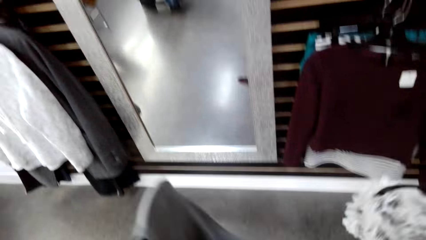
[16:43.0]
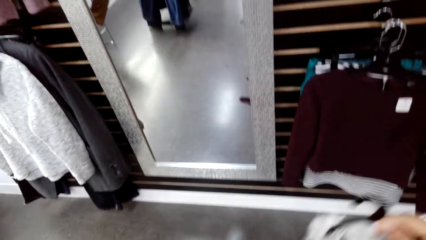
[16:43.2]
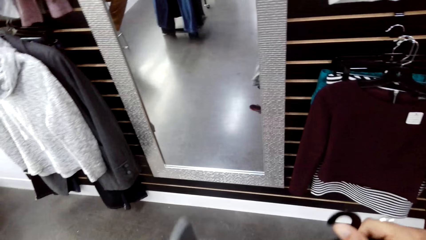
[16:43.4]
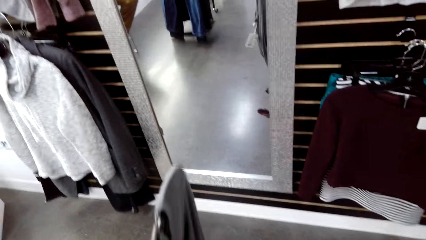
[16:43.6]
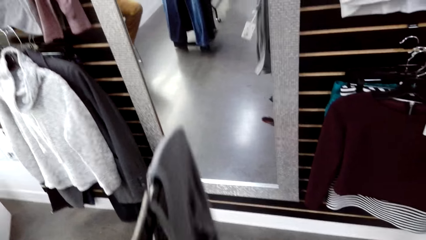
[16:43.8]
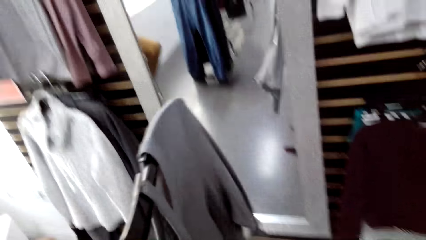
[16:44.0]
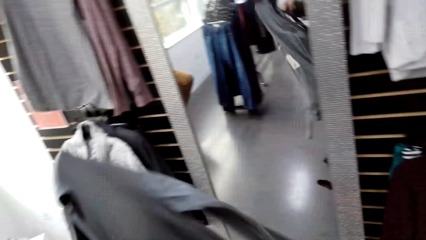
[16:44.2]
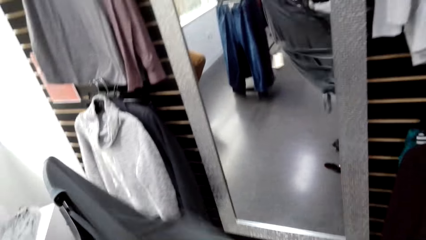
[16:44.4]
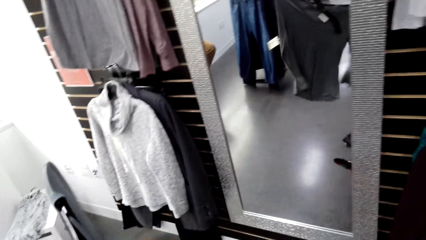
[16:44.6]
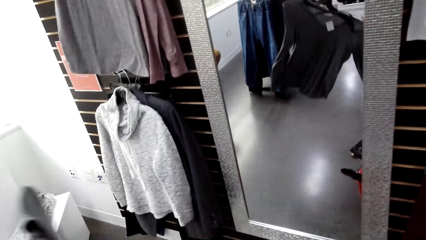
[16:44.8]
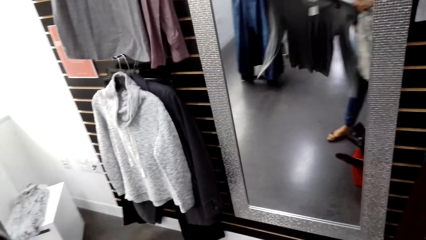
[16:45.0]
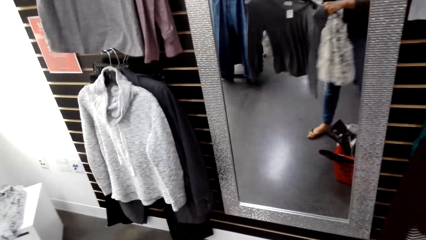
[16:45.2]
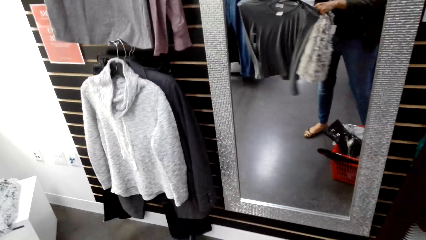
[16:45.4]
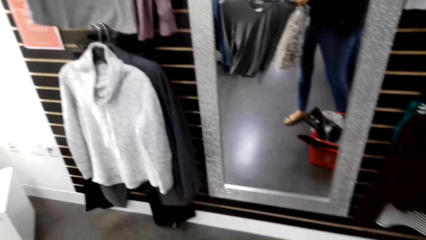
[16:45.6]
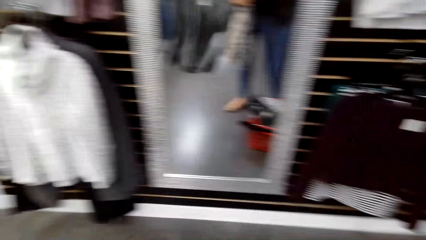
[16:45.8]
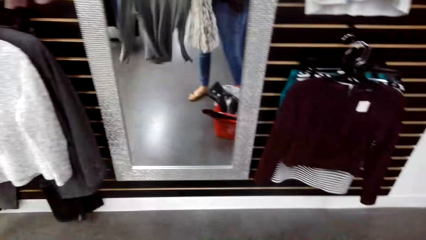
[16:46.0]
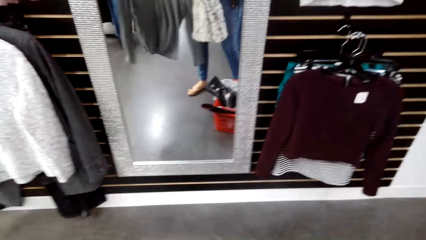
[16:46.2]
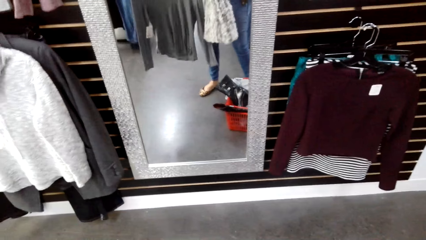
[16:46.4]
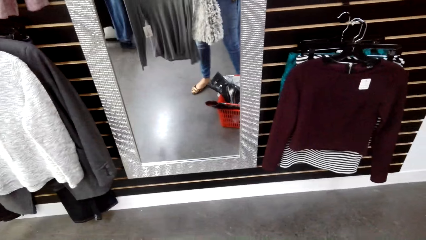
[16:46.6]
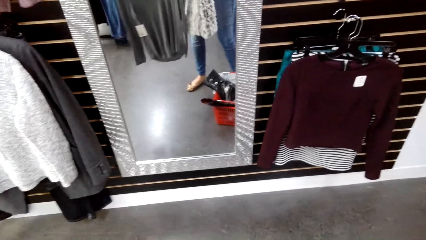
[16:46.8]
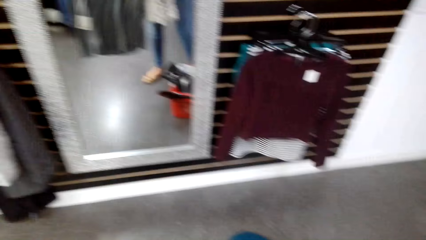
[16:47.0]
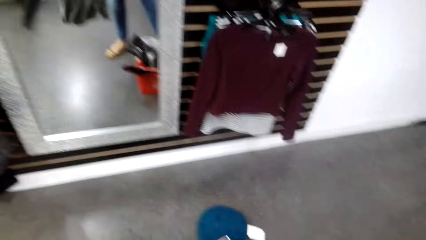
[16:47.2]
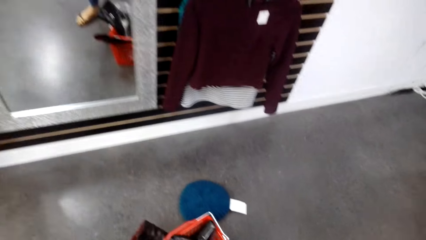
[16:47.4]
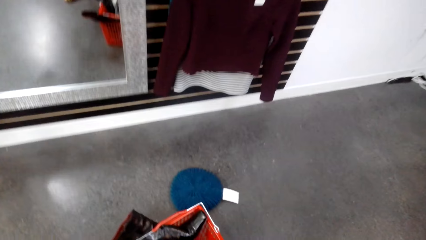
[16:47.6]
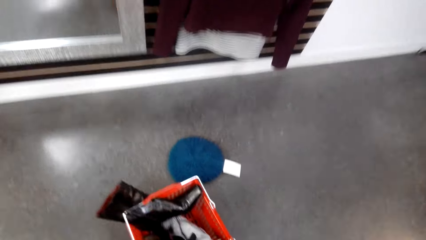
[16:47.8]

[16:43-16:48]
The camera wearer walks in the room. They hold a shirt. They look at the shirt.

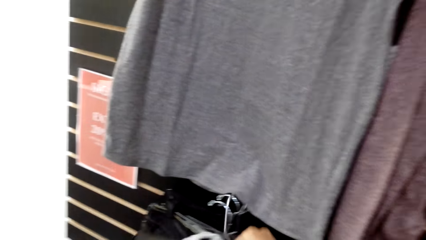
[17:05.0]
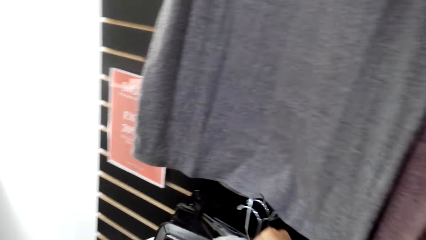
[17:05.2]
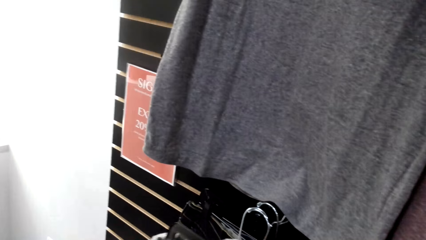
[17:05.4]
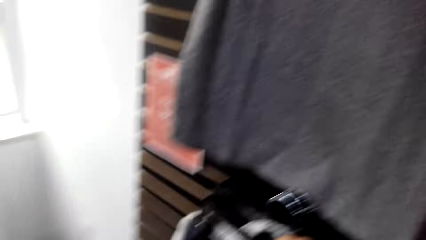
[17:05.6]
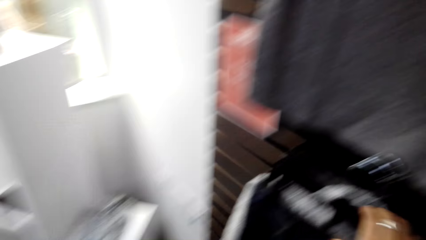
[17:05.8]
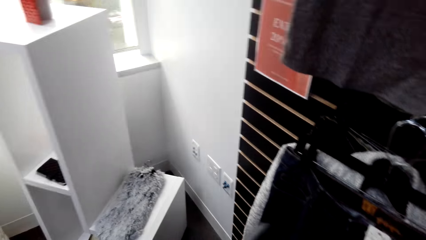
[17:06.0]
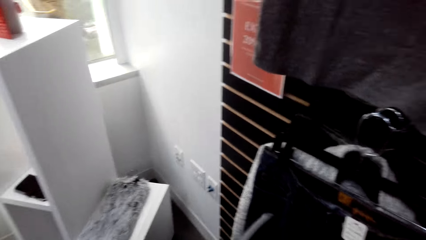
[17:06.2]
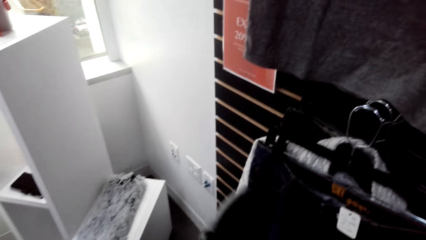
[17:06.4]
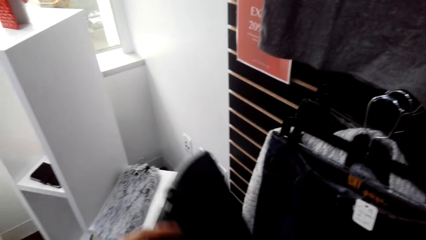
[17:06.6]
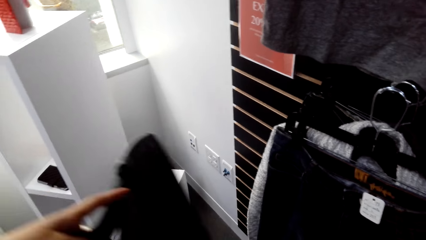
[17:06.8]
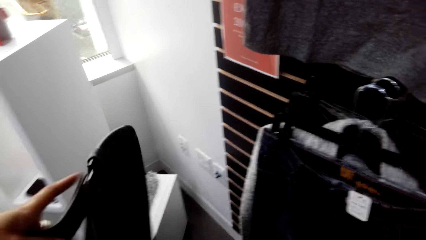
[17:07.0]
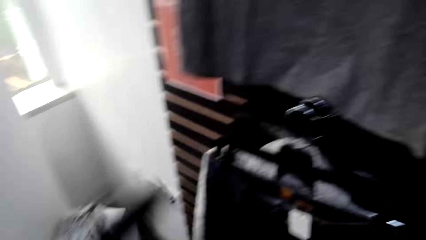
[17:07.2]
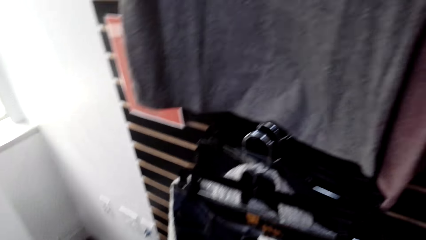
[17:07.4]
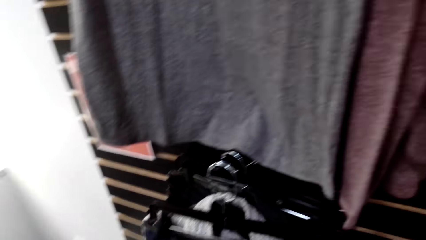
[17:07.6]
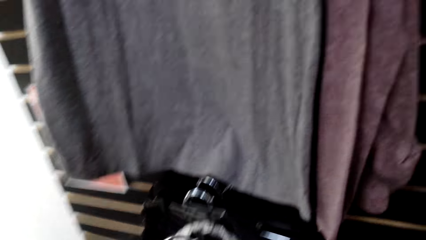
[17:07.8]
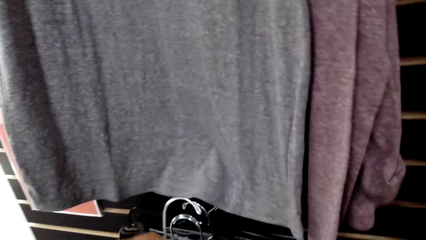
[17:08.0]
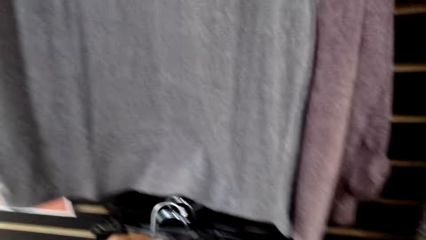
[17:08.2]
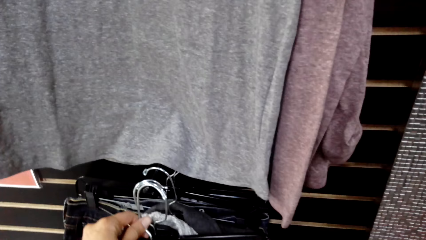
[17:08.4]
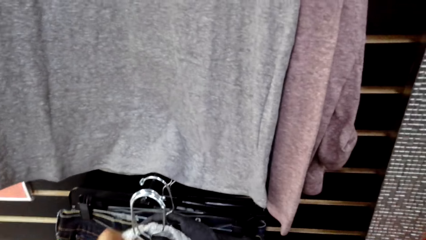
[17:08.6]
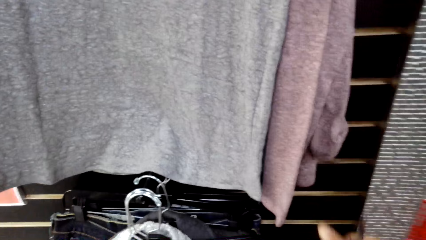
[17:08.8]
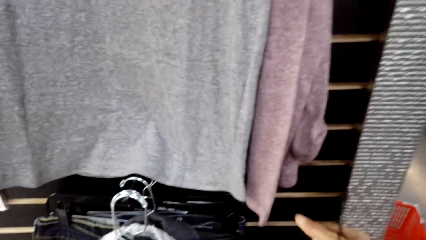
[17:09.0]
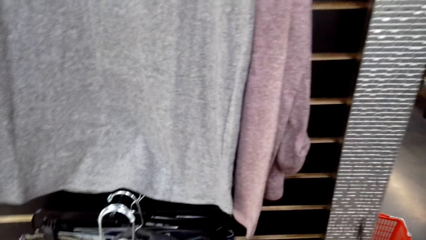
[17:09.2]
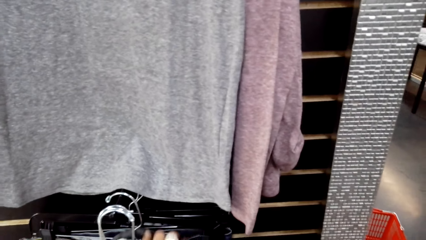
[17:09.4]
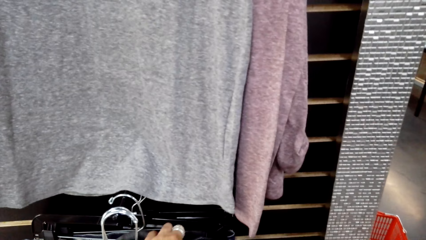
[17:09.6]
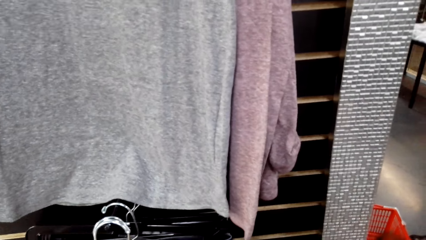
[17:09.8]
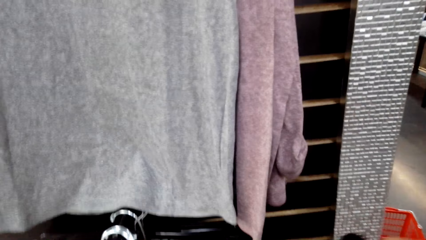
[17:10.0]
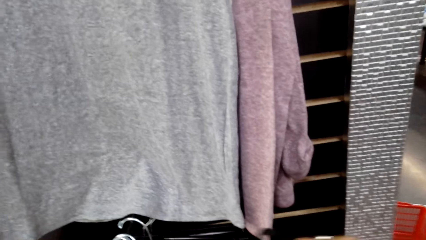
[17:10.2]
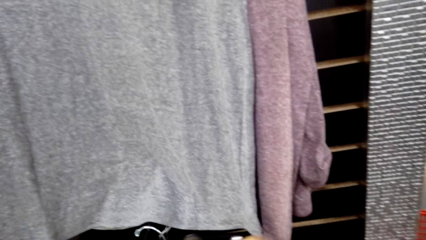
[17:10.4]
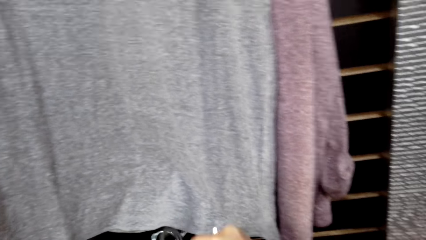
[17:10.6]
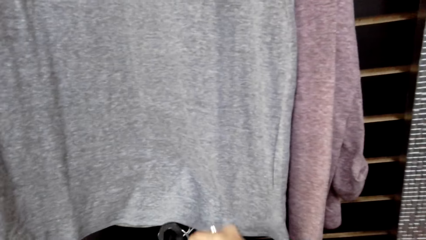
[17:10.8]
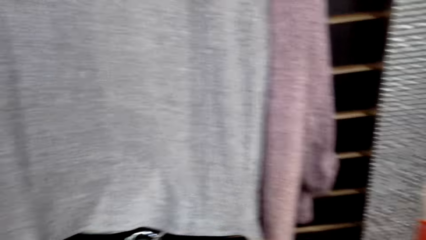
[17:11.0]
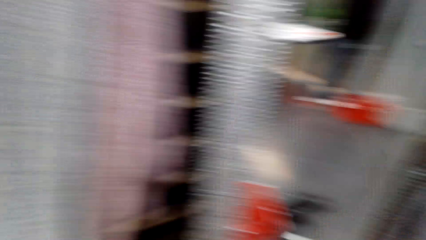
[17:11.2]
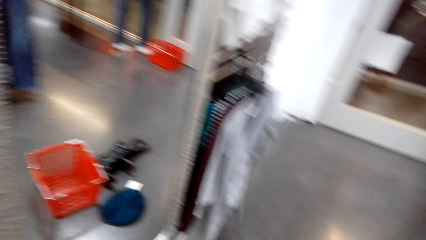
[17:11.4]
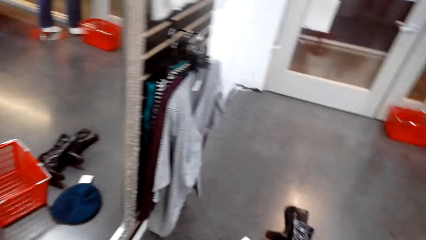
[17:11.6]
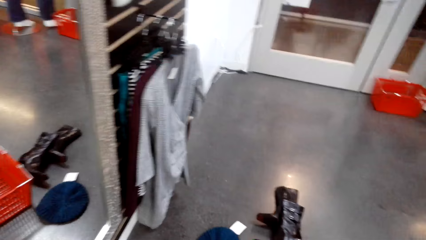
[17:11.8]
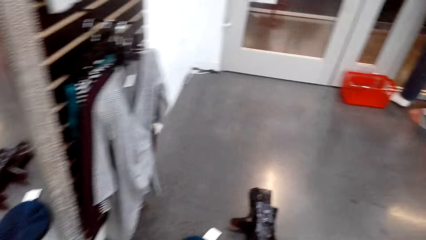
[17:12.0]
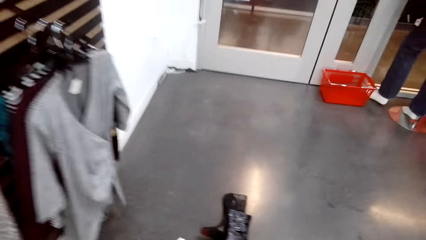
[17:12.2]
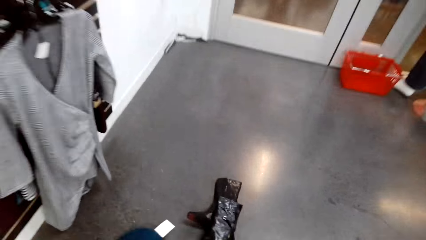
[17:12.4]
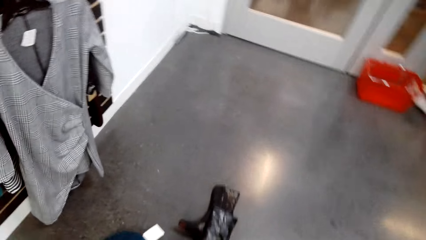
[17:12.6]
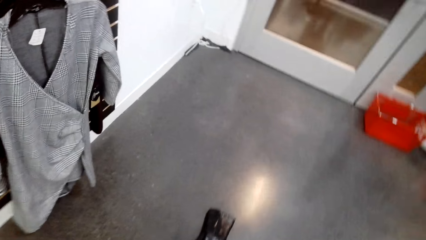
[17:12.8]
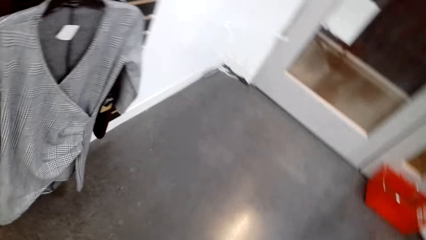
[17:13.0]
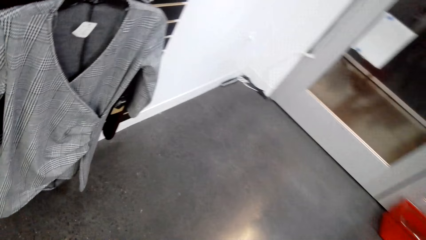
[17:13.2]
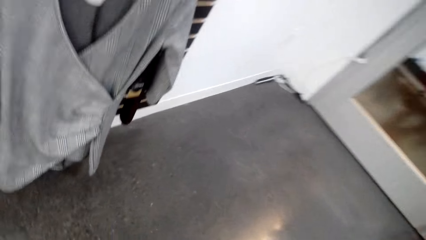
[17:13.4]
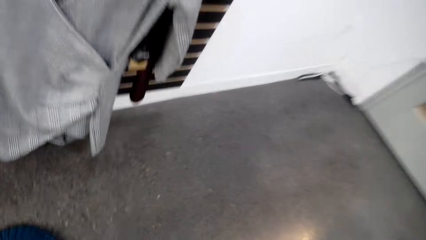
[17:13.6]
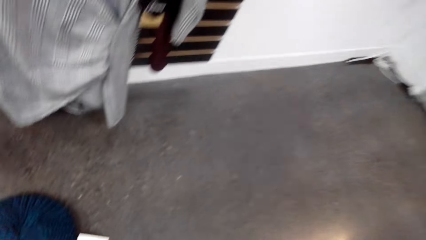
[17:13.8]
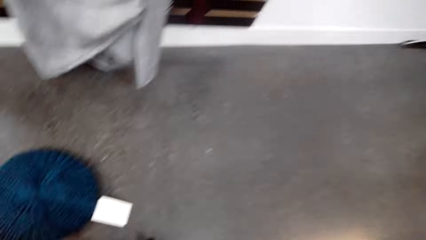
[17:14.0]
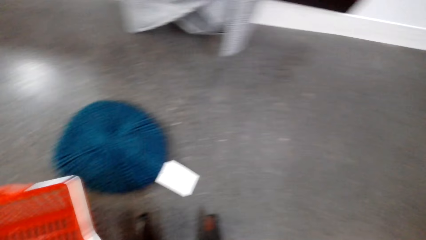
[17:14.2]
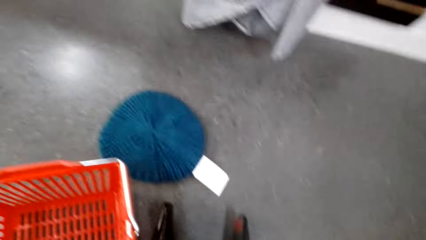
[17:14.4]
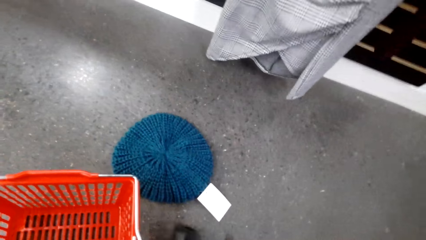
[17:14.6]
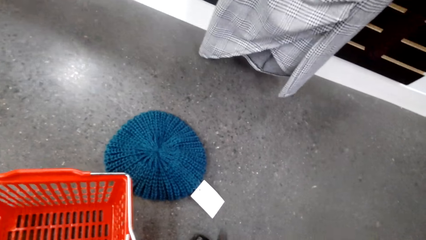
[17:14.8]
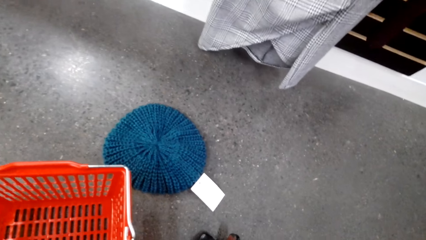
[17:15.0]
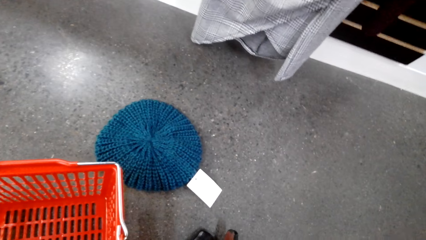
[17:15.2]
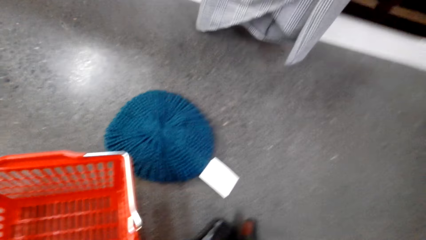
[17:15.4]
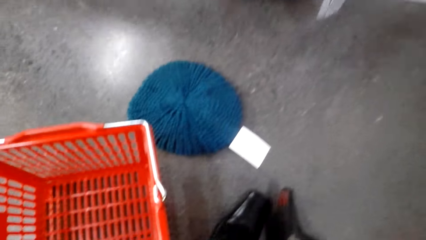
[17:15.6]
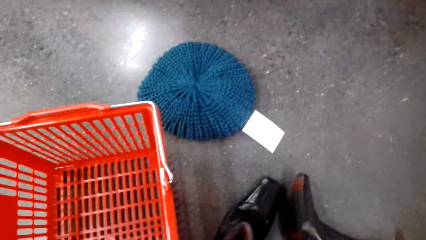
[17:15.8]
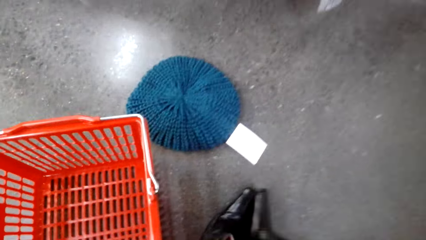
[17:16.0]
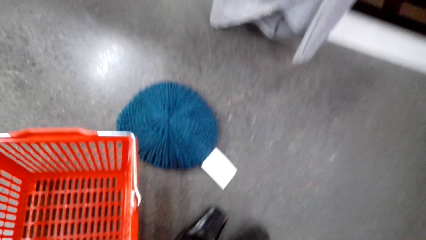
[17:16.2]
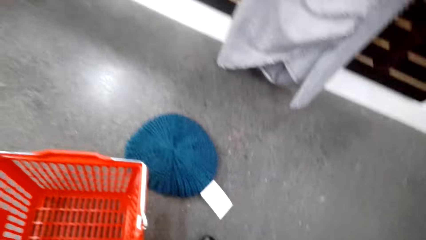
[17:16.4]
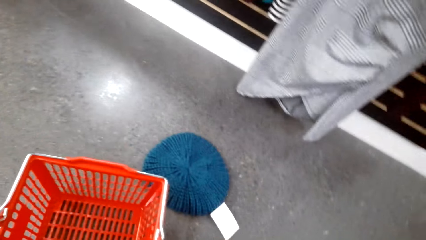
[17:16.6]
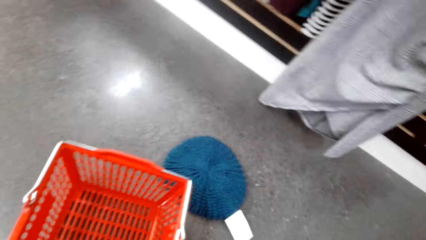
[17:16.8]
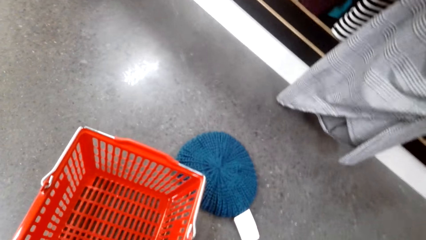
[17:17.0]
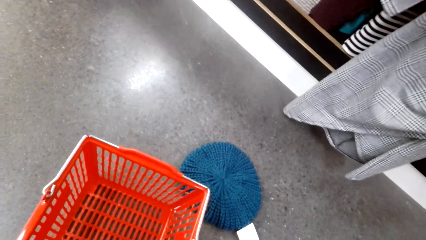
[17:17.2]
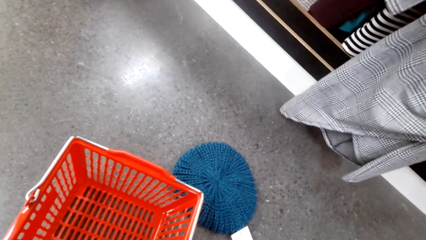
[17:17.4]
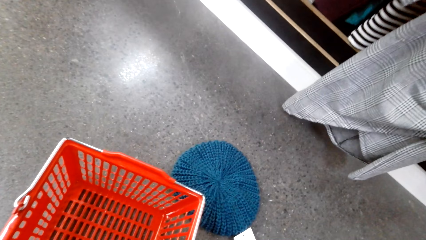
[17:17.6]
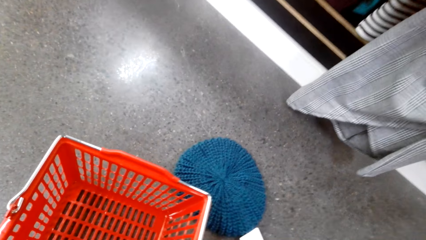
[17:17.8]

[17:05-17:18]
The camera wearer hangs the trouser. They lift the cloth. They hang the cloth. They look around. They walk in the room. They pick up the shoe.
